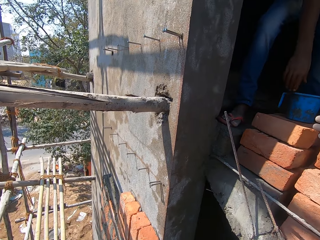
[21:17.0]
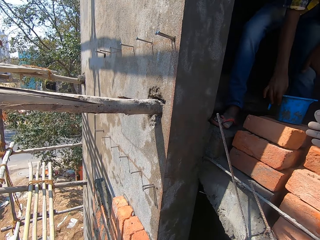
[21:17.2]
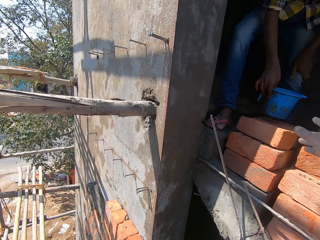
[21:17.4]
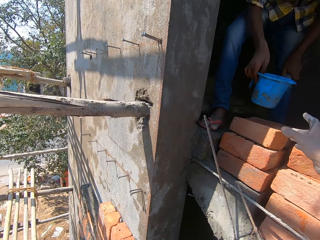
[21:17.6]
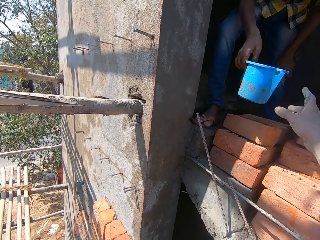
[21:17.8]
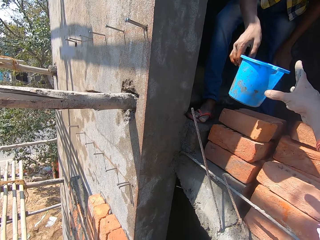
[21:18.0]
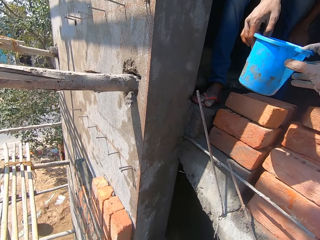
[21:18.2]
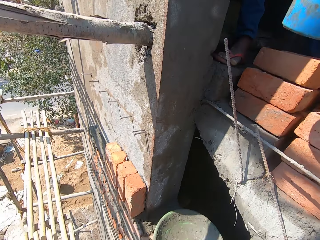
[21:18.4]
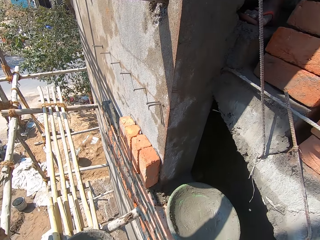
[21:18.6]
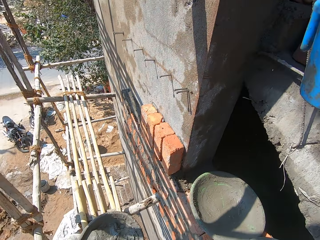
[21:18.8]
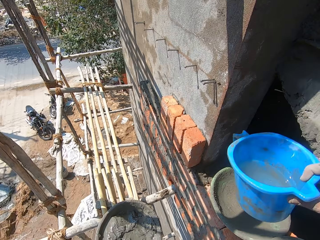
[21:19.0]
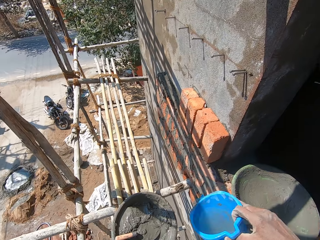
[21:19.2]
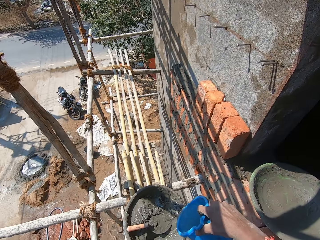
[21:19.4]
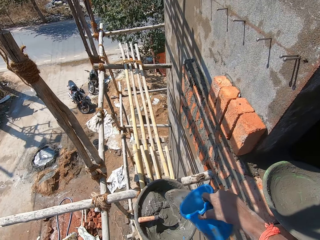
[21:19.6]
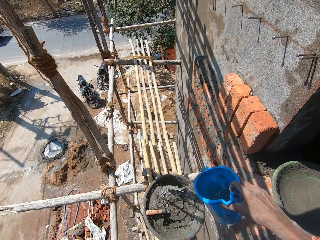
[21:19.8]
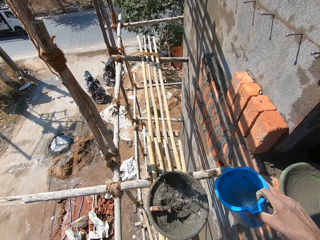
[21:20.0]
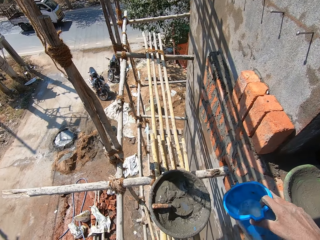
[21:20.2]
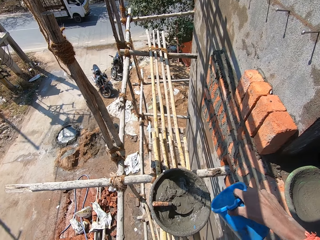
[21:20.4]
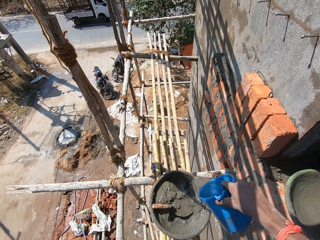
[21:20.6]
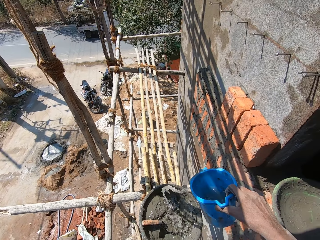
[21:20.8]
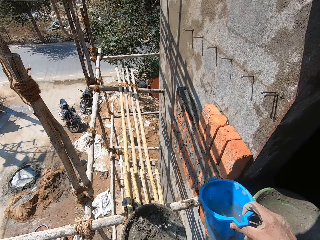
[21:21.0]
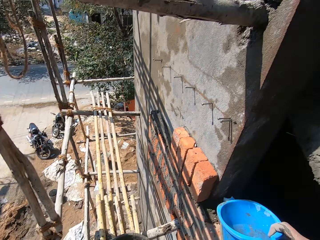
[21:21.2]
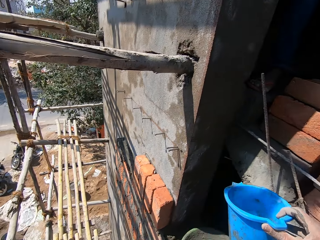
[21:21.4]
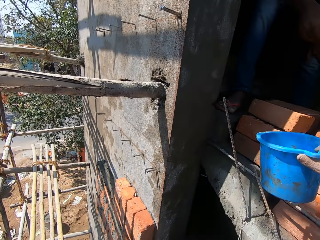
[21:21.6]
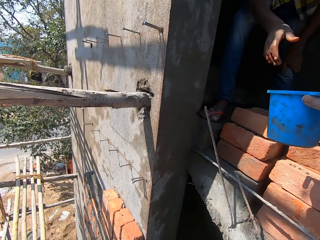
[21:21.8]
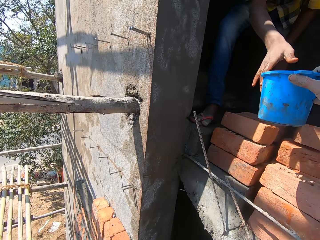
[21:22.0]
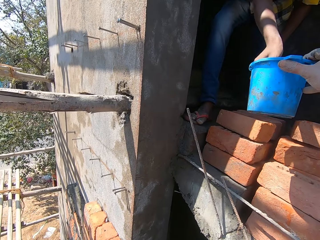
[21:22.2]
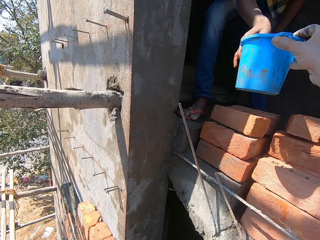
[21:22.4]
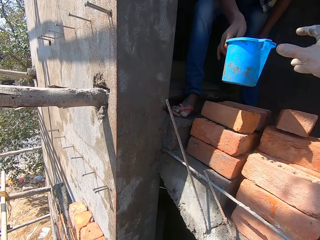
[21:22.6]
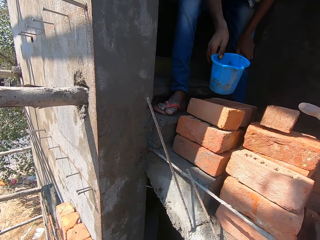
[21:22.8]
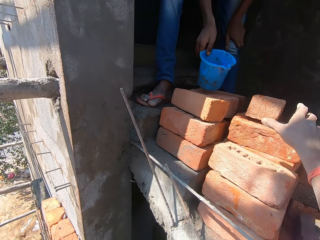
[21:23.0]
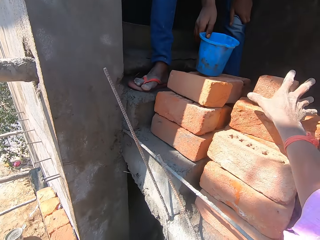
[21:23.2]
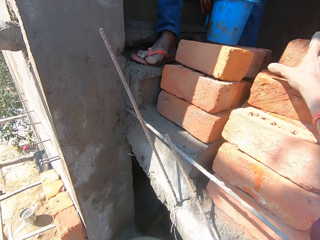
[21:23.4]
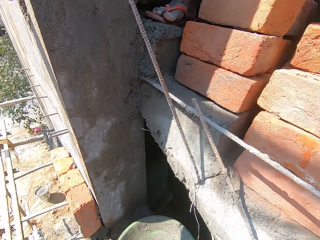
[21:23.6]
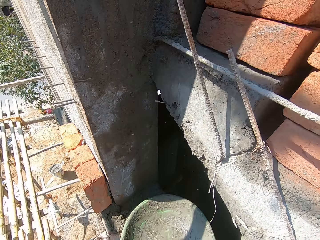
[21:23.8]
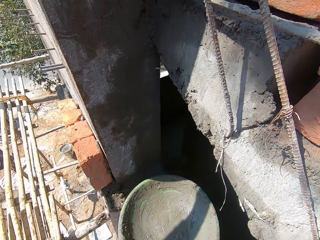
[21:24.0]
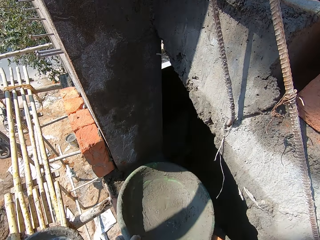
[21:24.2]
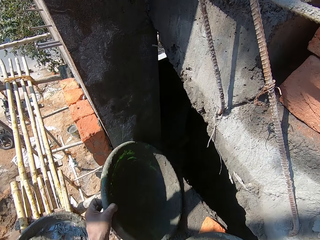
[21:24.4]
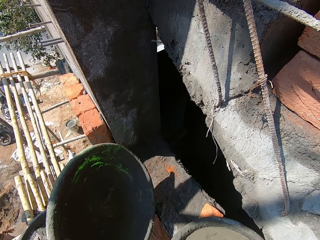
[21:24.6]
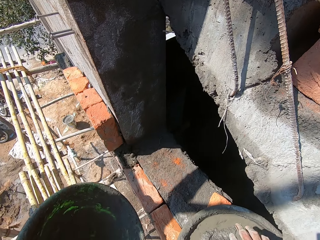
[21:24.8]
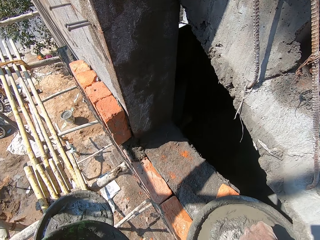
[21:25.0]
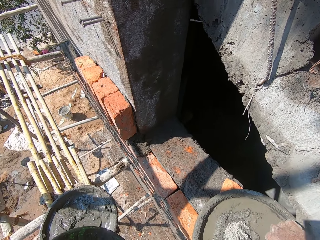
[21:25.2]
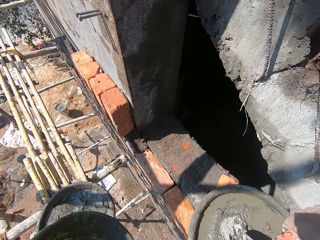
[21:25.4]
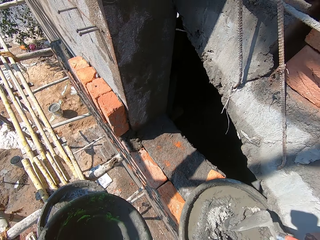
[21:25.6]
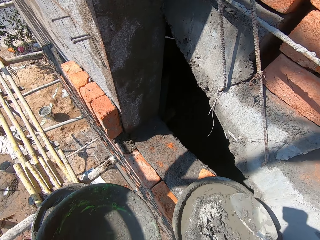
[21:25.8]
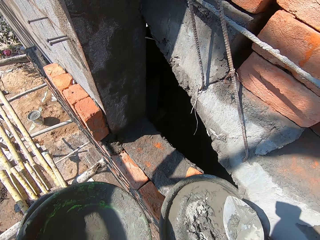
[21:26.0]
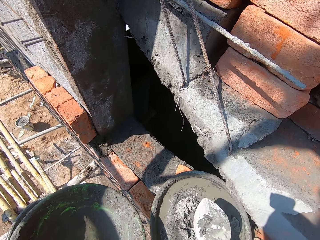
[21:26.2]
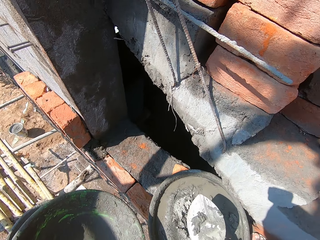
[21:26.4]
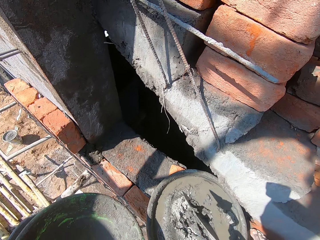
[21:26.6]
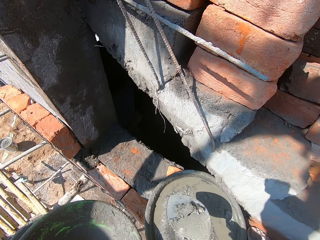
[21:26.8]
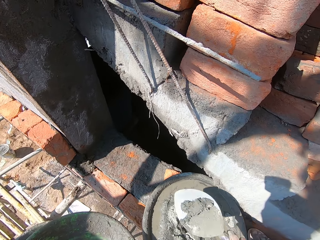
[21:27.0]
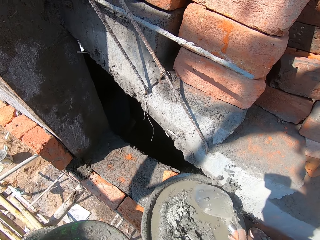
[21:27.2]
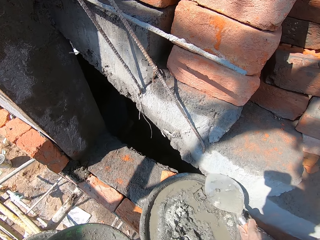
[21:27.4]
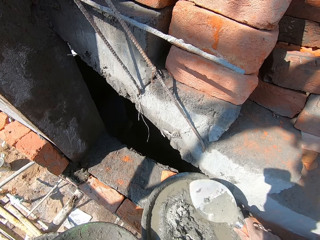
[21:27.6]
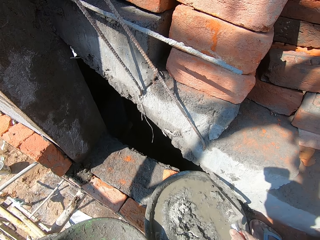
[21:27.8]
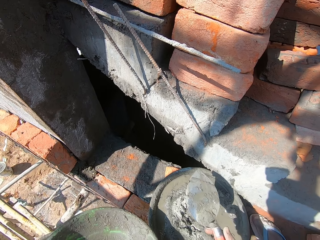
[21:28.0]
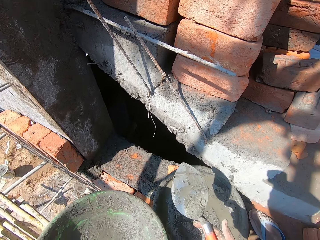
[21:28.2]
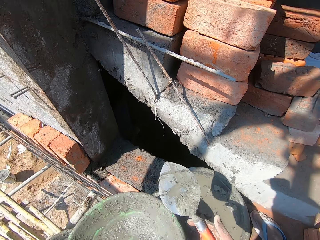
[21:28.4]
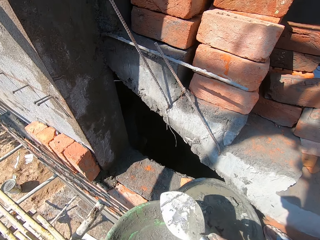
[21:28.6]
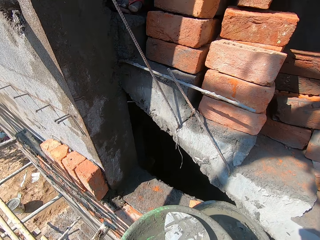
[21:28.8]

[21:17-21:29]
The man takes a plastic jug of water from a stack of clay bricks on the flight of stairs with his right hand. The camera wearer takes the plastic jug of water with his right hand from the man's right hand. He pours some water from the plastic jug of water in his right hand into the mortar pan or basin of wet cement on the scaffolding. He passes the plastic jug of water in his right hand to the man's right hand. The man drops the plastic jug of water in his right hand on the stack of clay bricks on the flight of stairs. The camera wearer takes a brick. He takes the mortar pan from the wall with his left hand. He takes a hand trowel from the mortar pan of wet cement on the wall. He holds the basin. He holds the trowel. He turns the trowel in the basin with concrete. He hits the hand trowel in his right hand on the sides of the flight of stairs. He removes stuck concrete on the trowel.

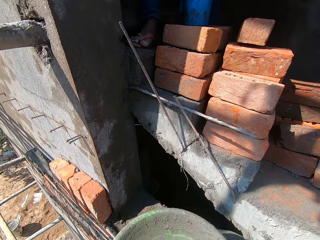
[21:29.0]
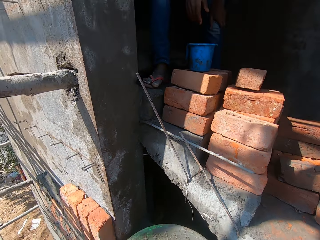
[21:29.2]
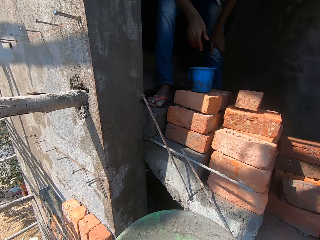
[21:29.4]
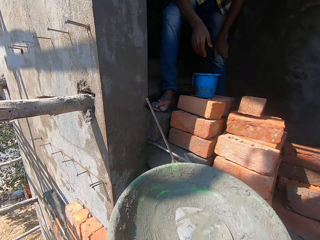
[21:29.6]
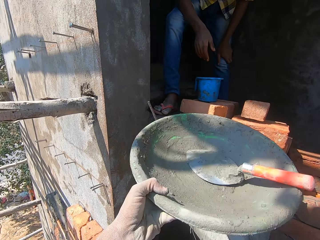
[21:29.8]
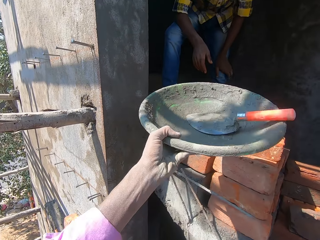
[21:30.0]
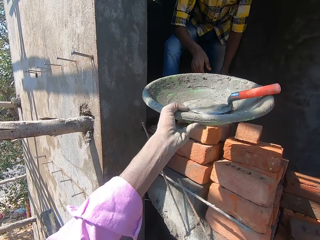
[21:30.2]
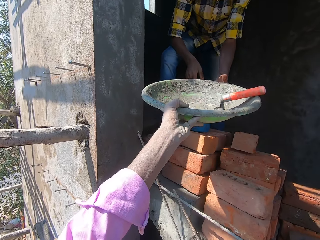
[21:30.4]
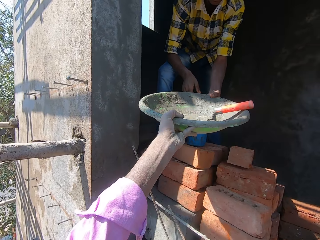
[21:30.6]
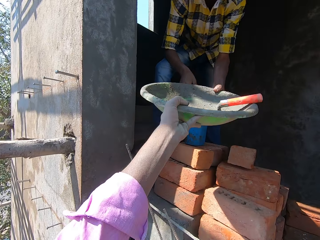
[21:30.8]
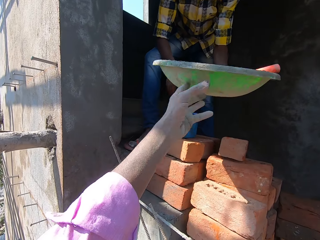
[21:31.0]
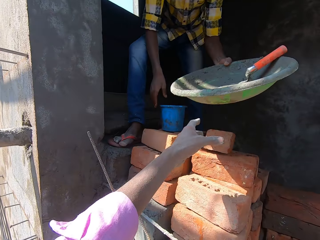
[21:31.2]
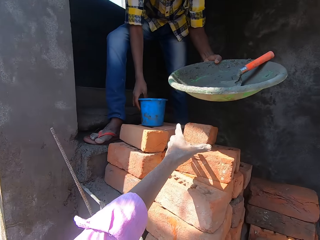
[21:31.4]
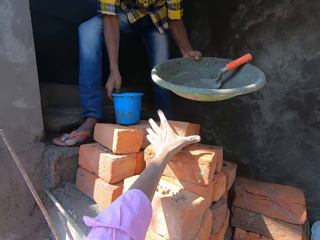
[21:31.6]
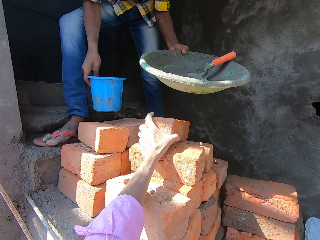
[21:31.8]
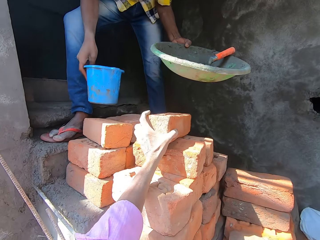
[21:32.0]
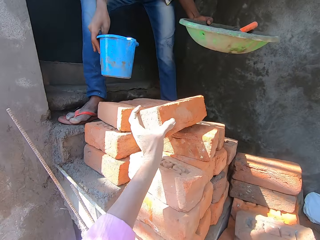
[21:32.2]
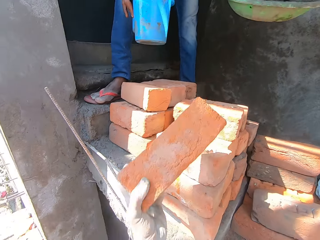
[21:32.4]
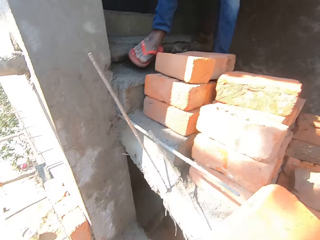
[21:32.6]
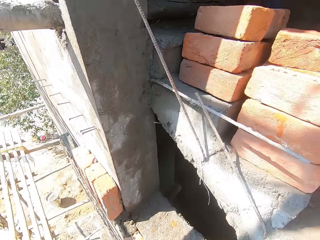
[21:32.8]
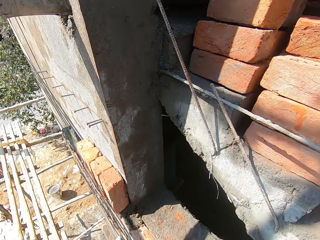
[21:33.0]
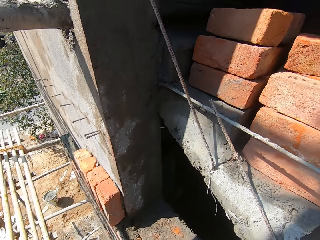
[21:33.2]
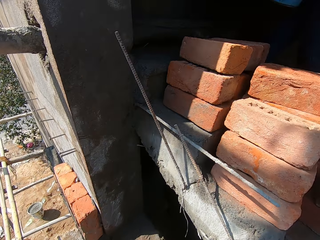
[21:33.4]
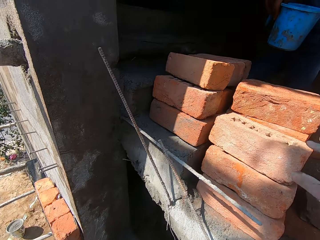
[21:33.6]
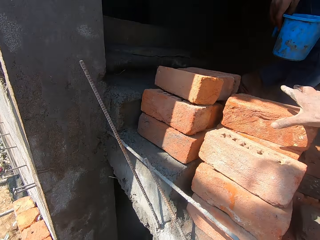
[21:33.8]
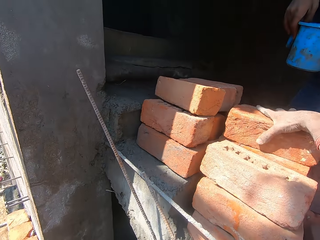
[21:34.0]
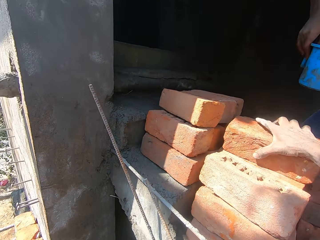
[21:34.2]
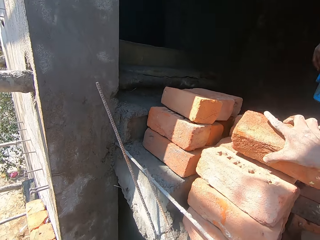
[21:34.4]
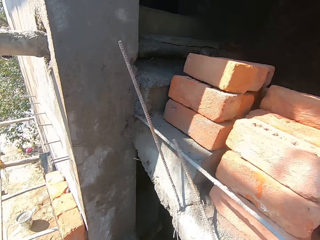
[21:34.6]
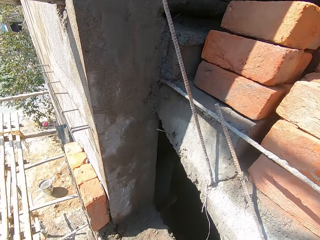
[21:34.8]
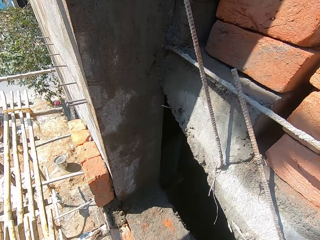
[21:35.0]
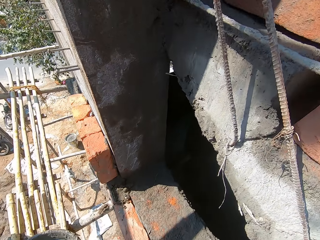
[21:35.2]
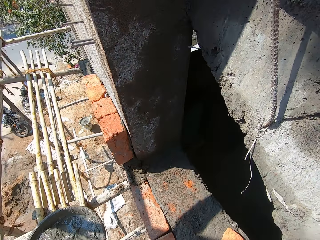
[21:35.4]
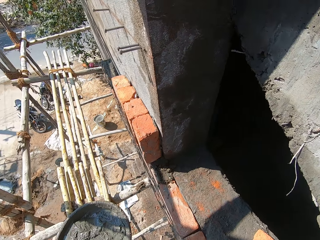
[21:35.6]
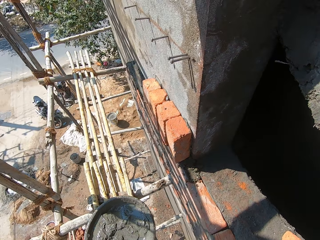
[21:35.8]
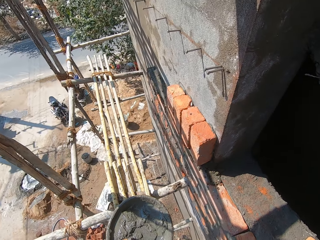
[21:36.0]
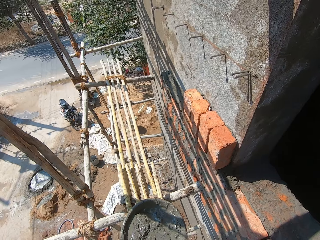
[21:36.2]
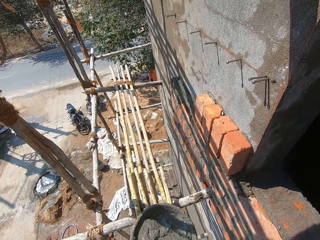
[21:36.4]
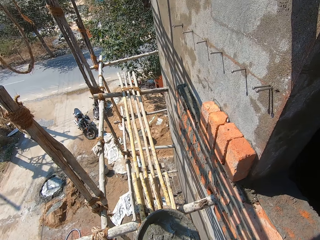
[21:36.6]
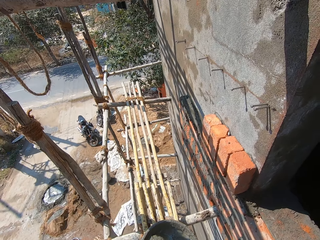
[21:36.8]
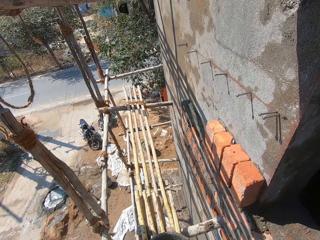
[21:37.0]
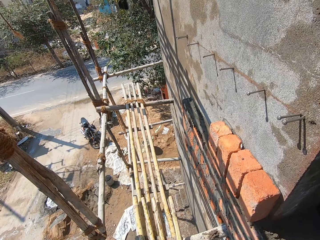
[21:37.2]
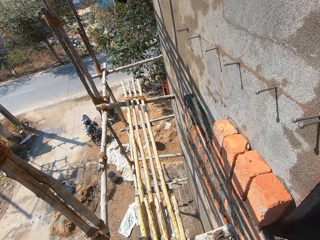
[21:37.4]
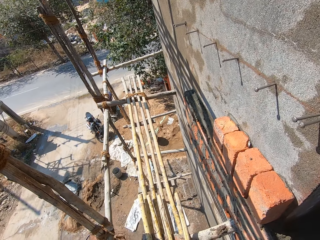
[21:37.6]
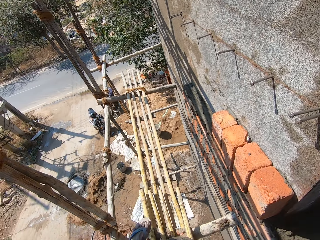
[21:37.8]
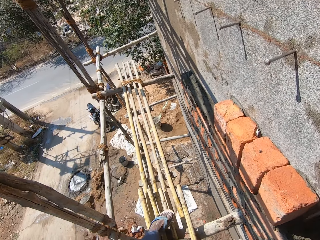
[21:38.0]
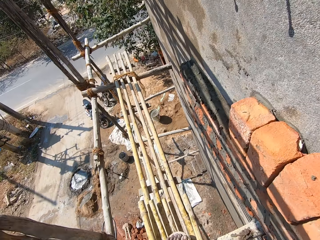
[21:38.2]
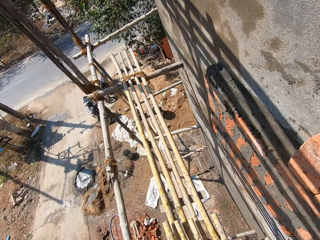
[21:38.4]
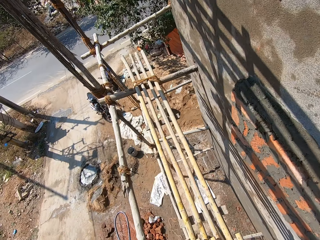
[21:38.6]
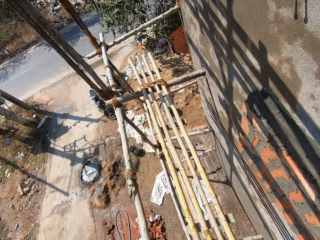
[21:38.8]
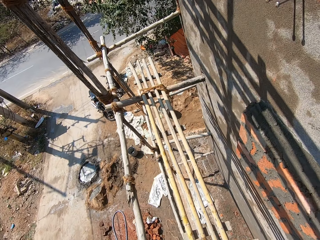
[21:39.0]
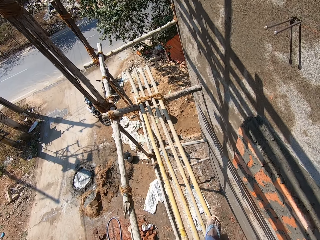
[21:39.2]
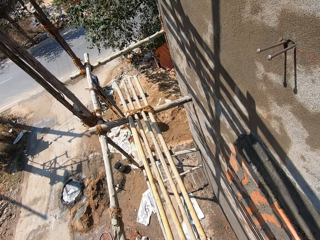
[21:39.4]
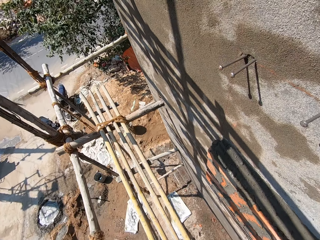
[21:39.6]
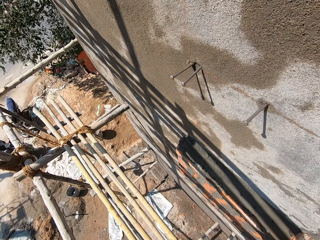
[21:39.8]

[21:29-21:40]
The camera wearer drops the hand trowel in his right hand into the mortar pan or basin in his left hand. He passes the mortar pan with the hand trowel in his left hand to the man's left hand. He raises the basin. The man takes the basin from the camera wearer. The camera wearer takes a clay brick from a stack of clay bricks on the flight of stairs with his left hand. The man takes the plastic jug of water from the stack of clay bricks on the flight of stairs with his right hand. The man stands up and walks down the flight of stairs. The camera wearer takes a clay brick from the stack of clay bricks on the flight of stairs with his right hand. He looks around.
